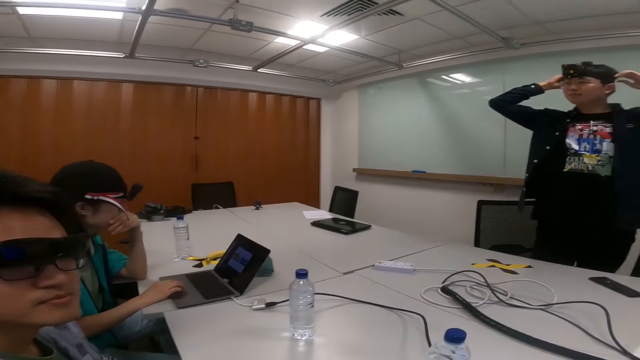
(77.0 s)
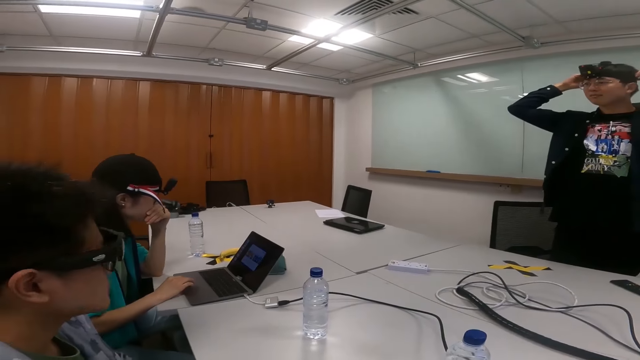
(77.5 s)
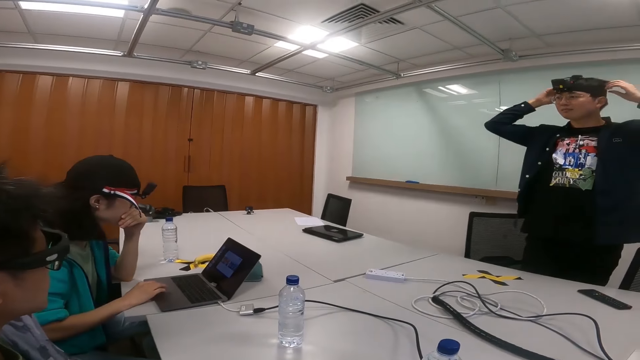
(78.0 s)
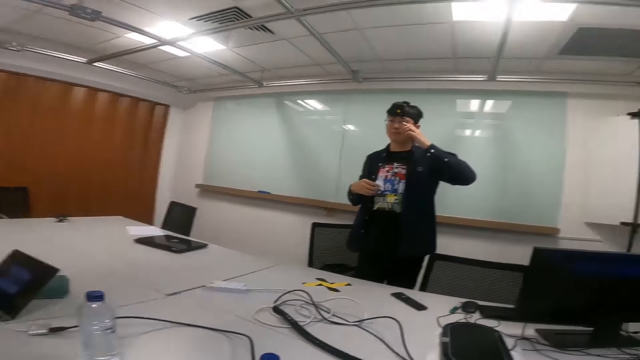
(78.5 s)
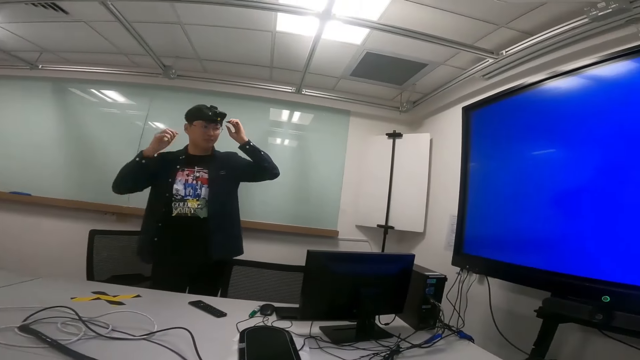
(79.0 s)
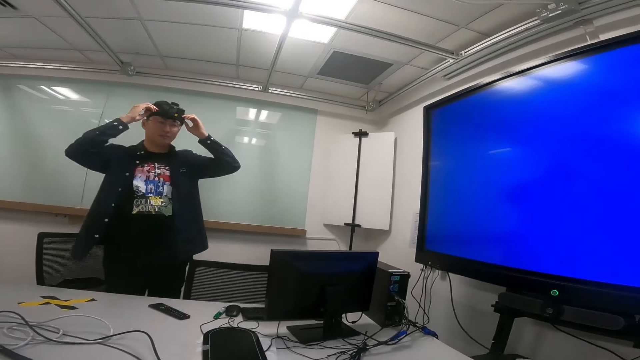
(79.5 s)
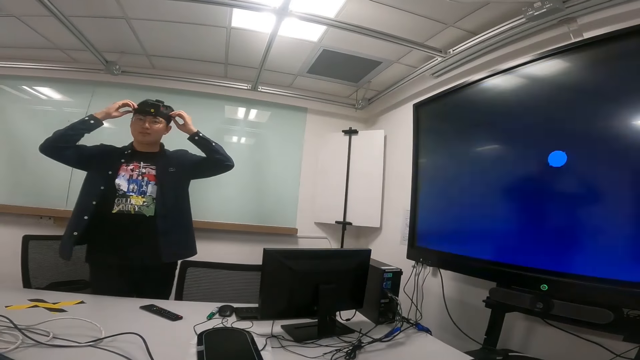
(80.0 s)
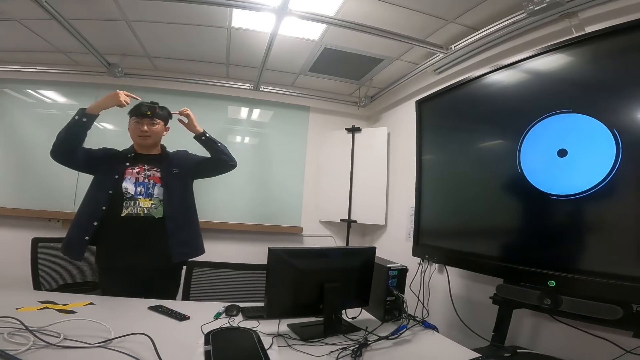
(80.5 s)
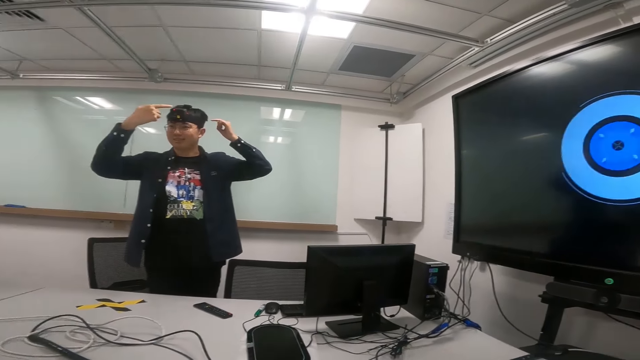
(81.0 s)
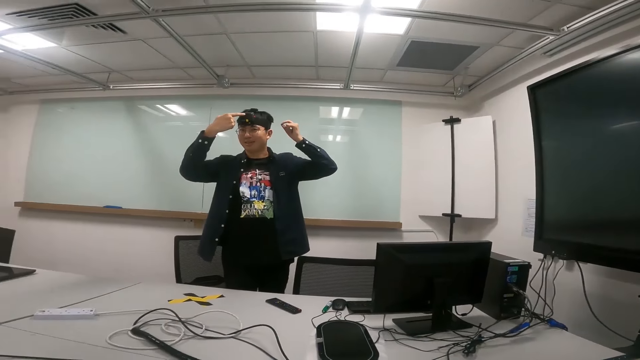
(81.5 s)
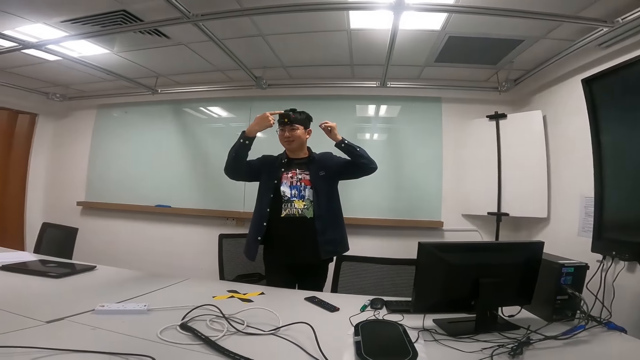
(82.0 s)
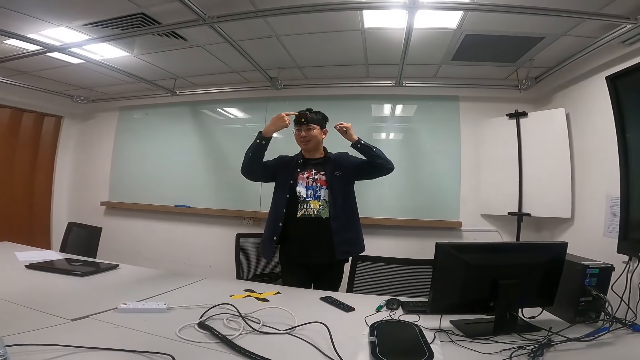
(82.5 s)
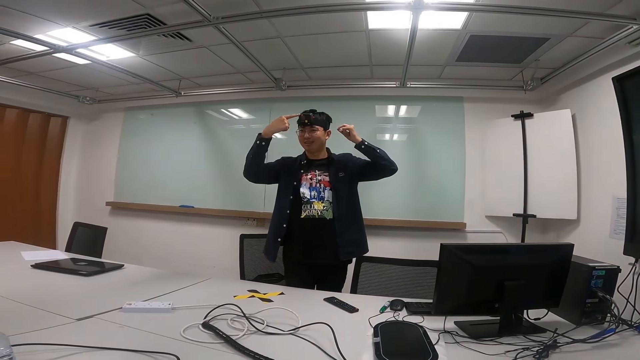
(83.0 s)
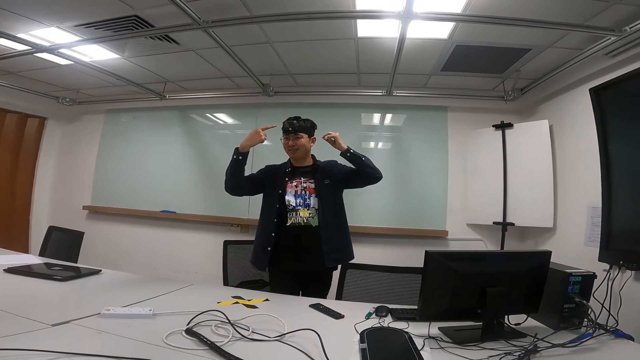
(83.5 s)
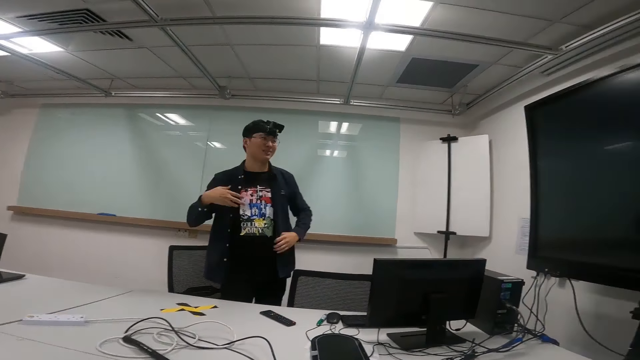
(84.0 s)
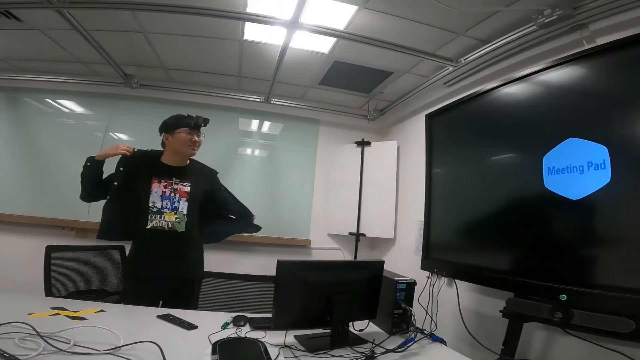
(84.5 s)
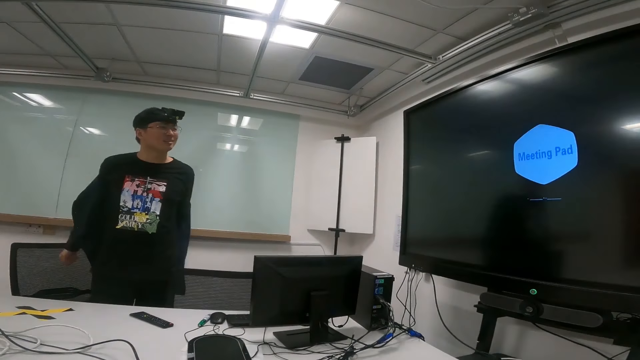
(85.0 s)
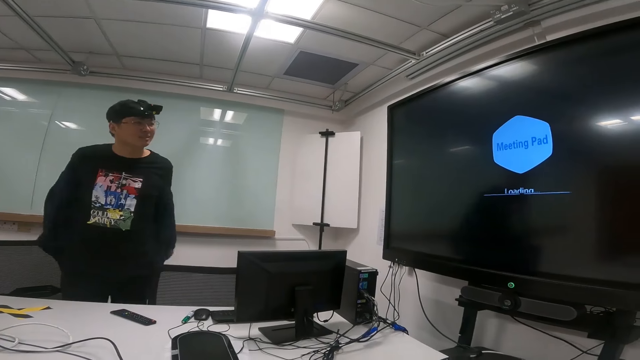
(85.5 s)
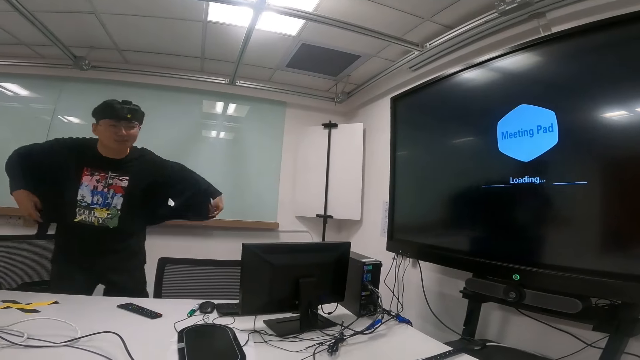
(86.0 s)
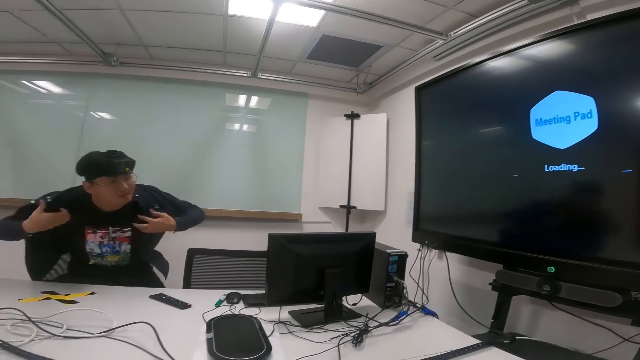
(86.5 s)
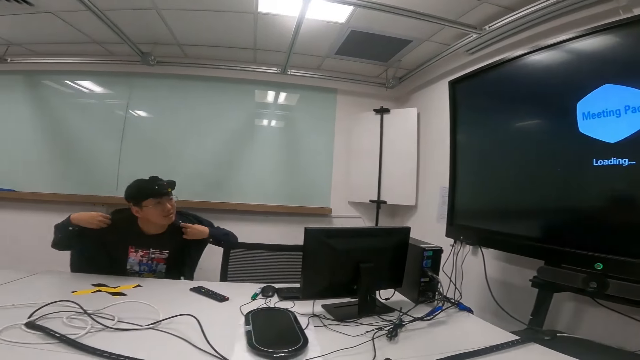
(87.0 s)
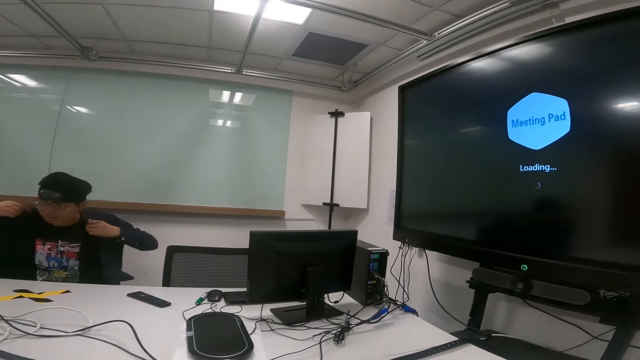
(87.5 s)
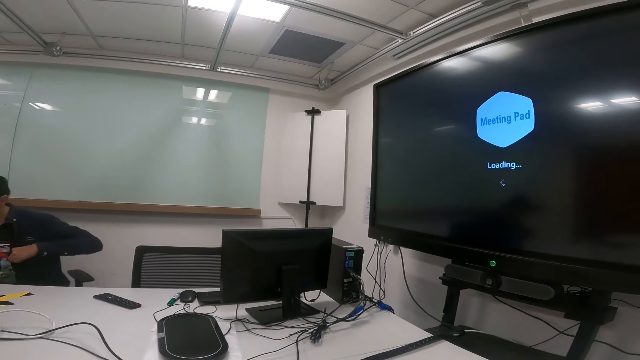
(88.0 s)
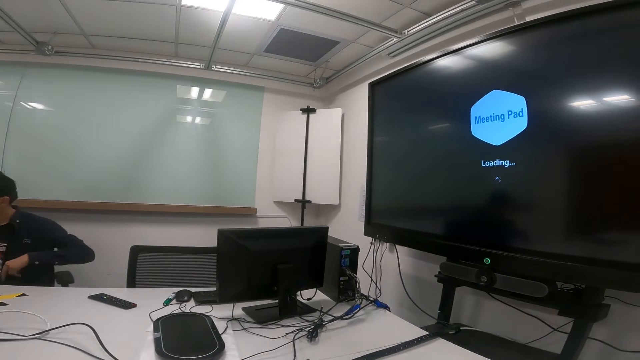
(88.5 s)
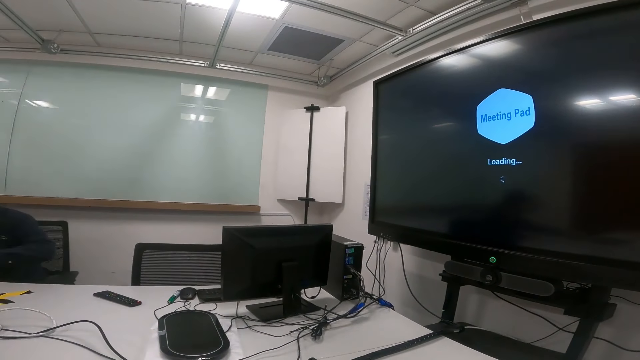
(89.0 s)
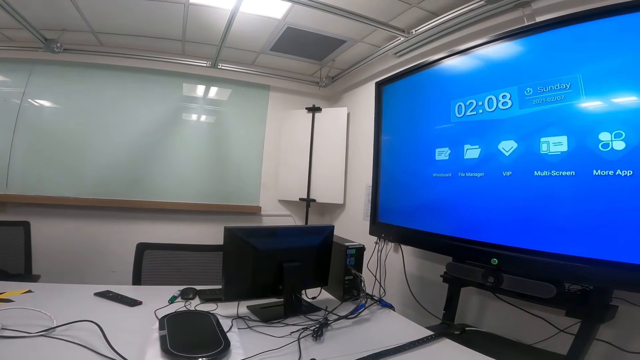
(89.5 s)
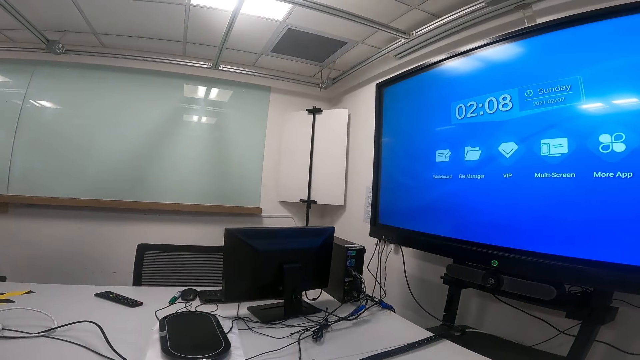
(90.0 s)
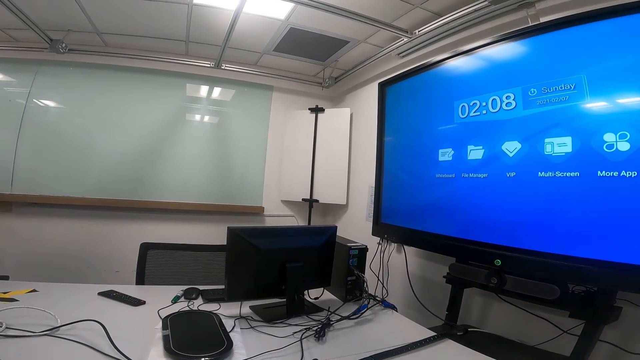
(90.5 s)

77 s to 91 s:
A person scrolls the laptop. Another person aligns the camera on the head and points a finger to the camera. The other person removes a shirt, sits on a chair and straightens a cloth.

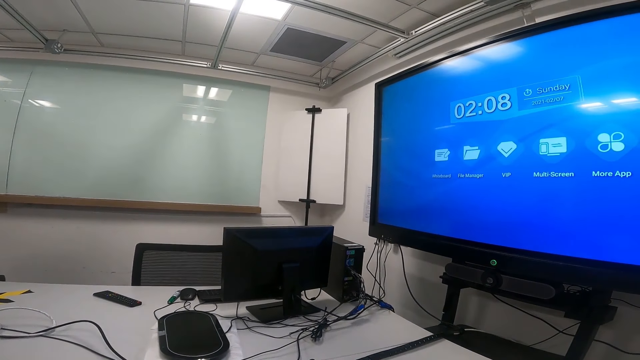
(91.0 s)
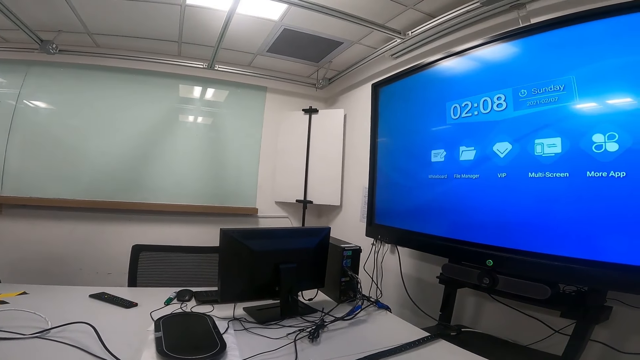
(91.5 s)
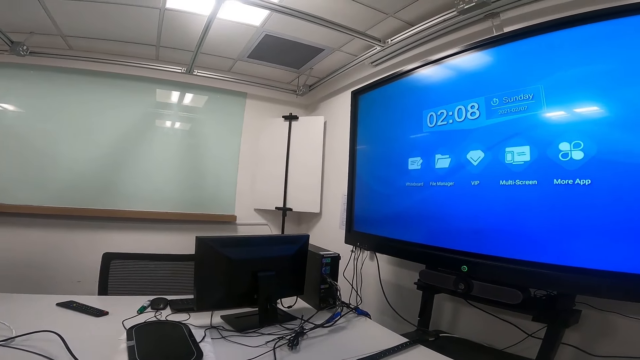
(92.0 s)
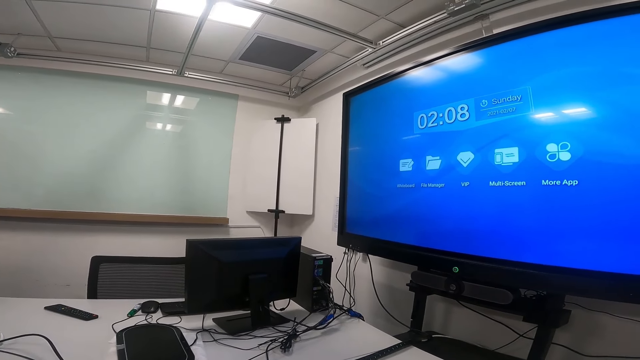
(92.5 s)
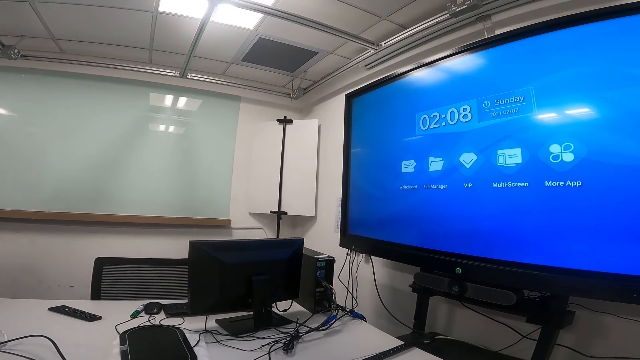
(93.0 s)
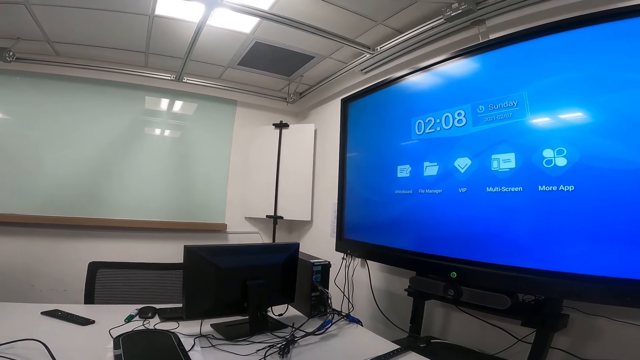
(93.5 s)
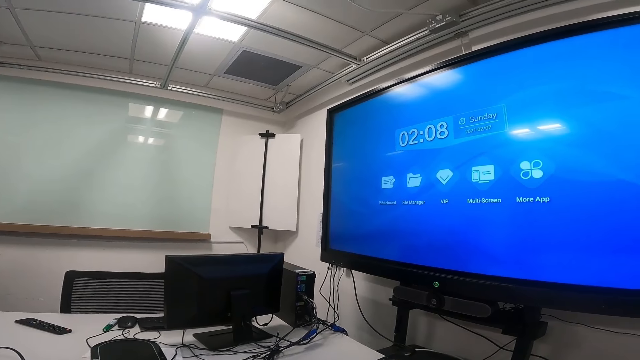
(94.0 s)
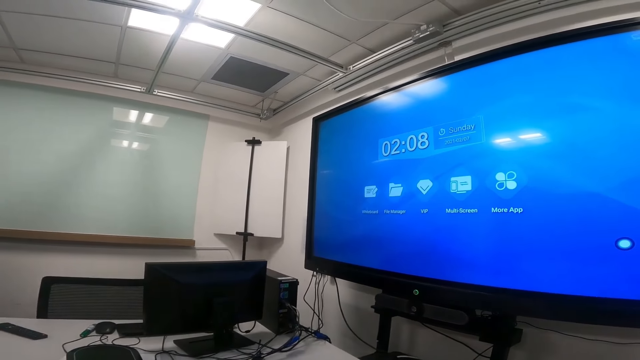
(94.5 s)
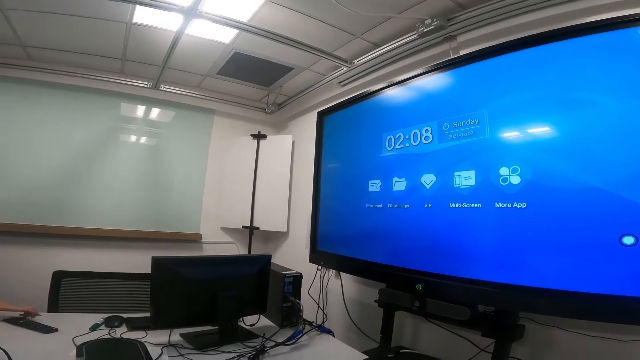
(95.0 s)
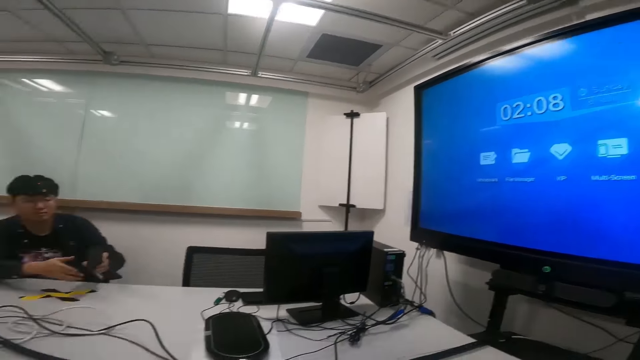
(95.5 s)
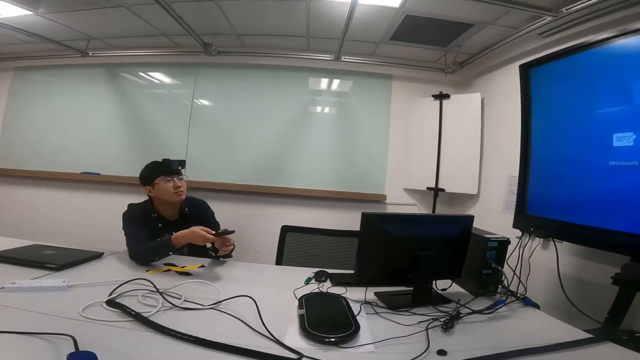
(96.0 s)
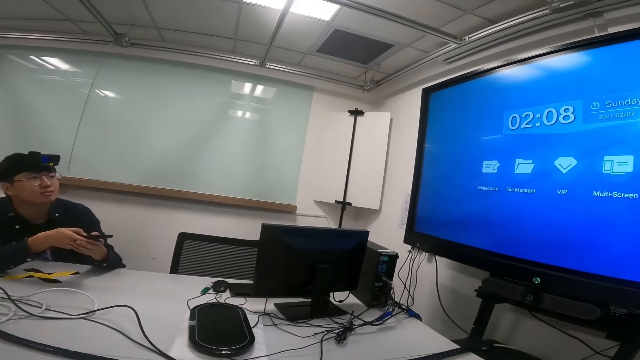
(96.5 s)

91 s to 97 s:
A person picks up a remote on a table and points the remote on a television screen.
